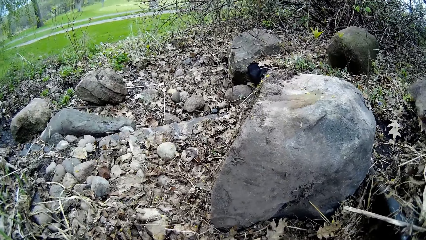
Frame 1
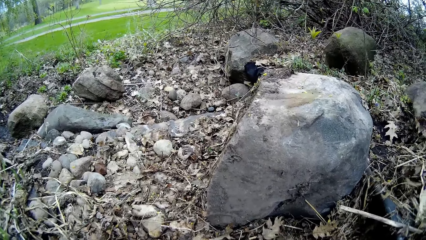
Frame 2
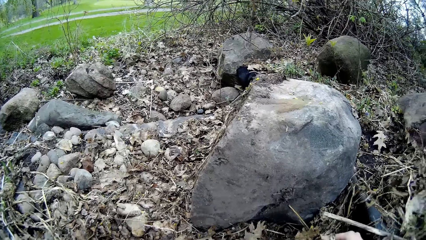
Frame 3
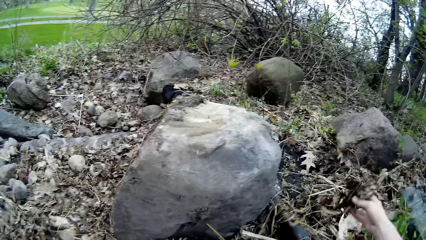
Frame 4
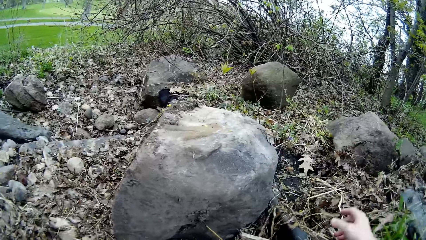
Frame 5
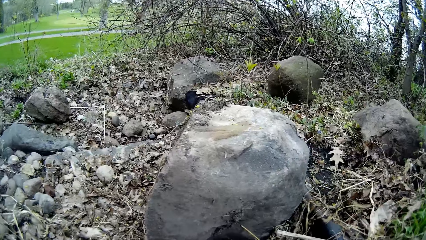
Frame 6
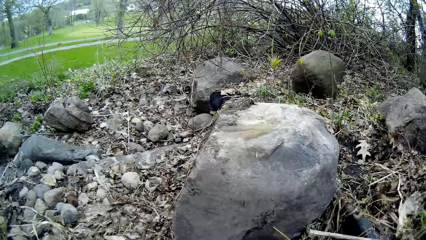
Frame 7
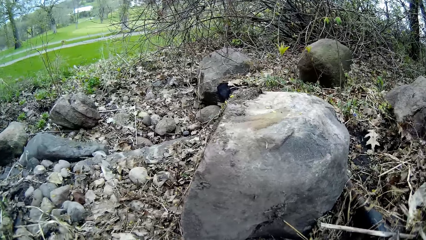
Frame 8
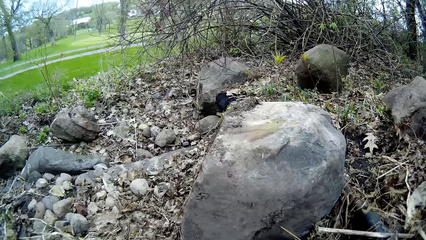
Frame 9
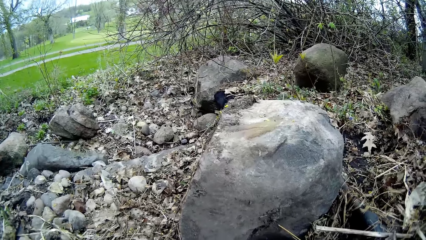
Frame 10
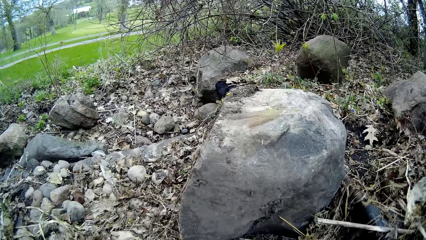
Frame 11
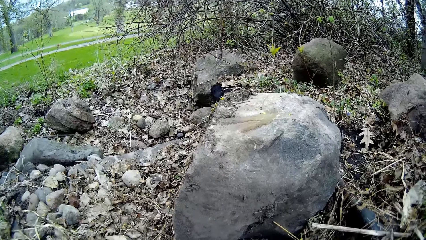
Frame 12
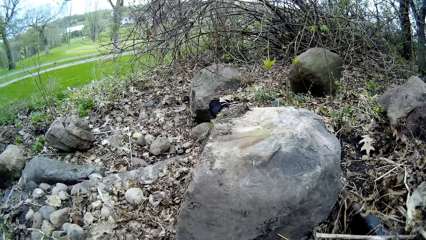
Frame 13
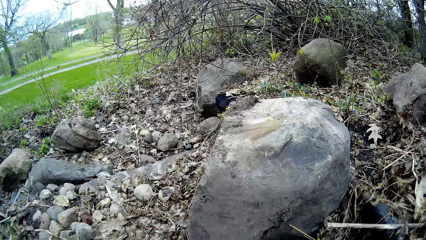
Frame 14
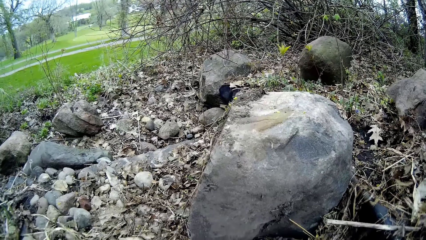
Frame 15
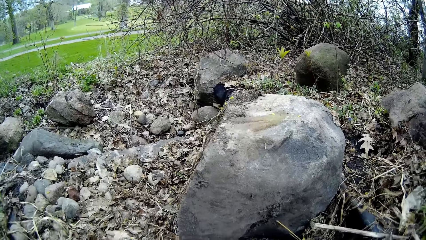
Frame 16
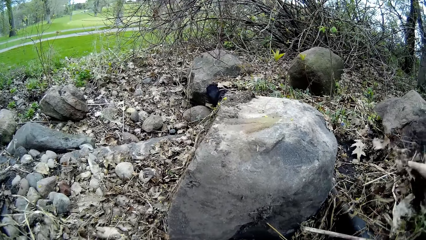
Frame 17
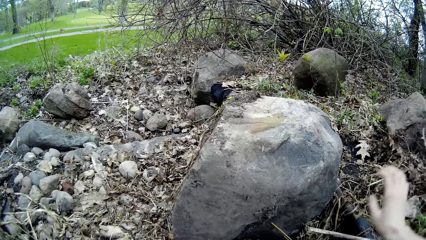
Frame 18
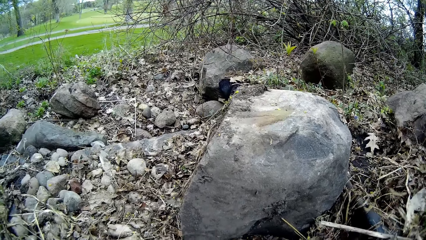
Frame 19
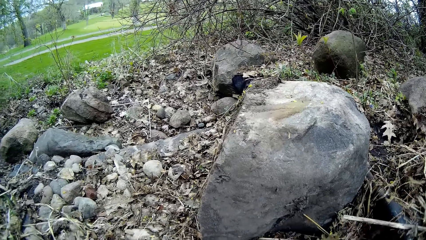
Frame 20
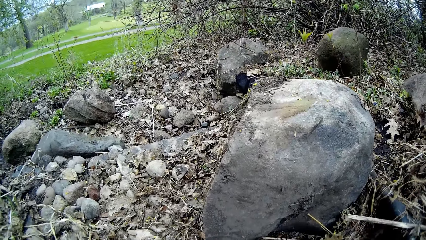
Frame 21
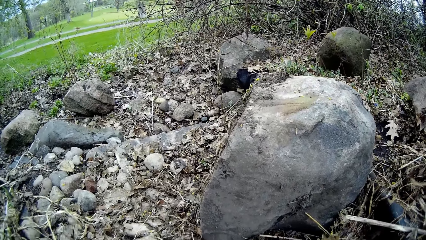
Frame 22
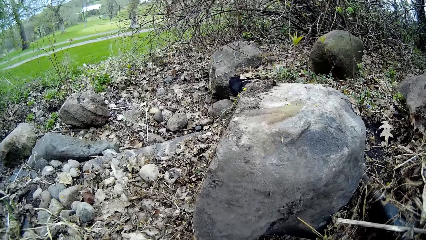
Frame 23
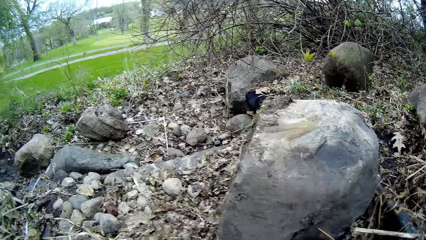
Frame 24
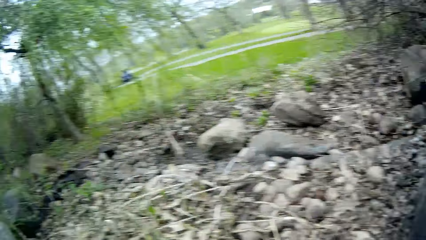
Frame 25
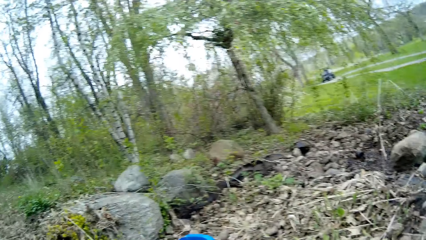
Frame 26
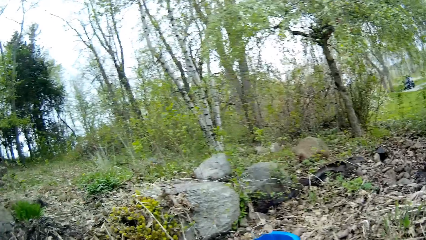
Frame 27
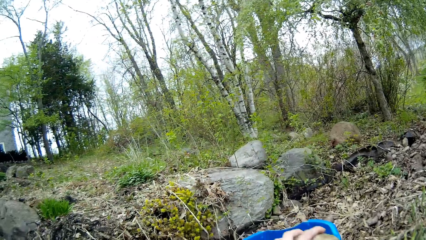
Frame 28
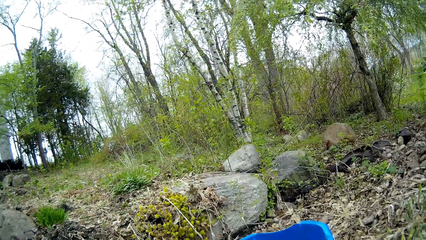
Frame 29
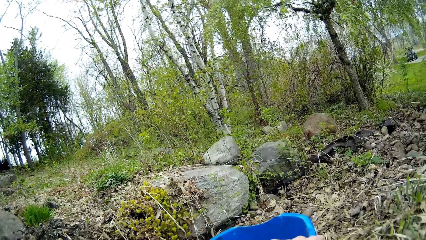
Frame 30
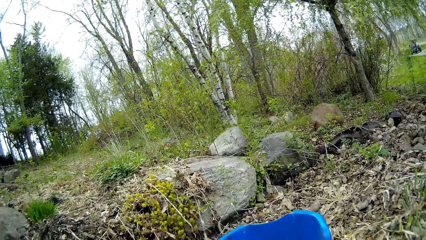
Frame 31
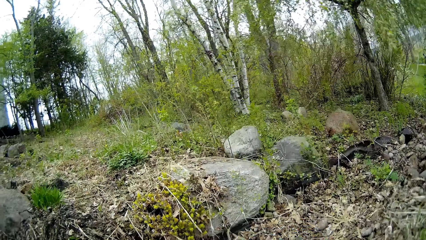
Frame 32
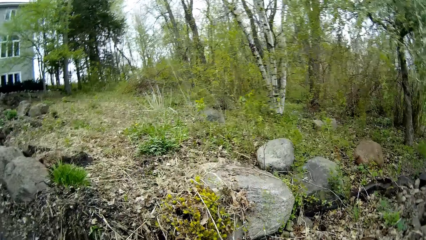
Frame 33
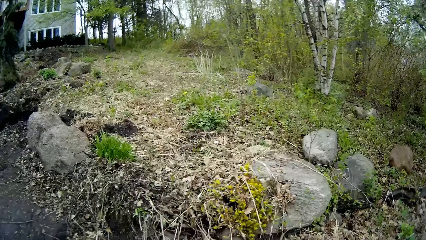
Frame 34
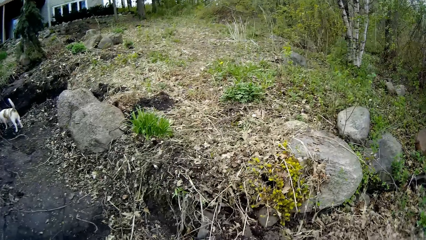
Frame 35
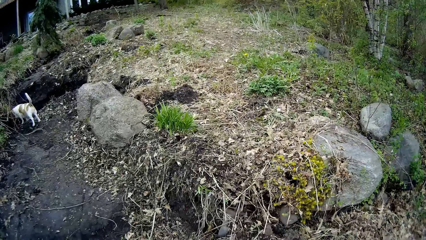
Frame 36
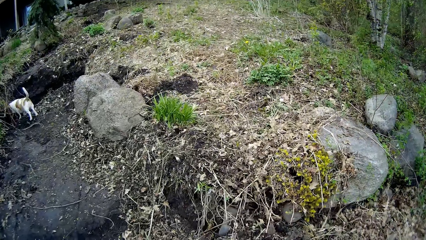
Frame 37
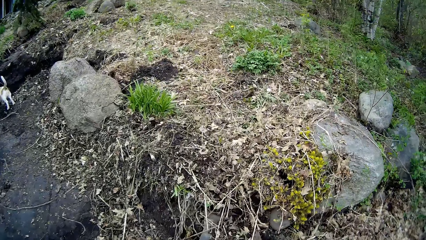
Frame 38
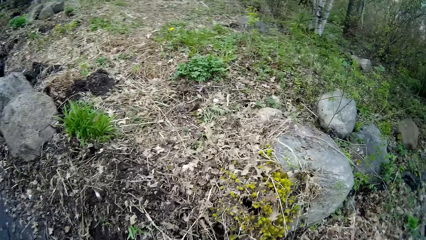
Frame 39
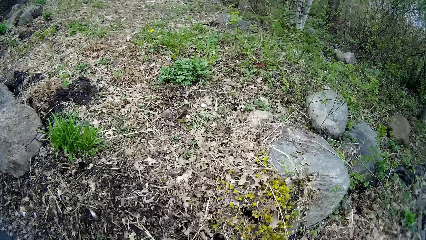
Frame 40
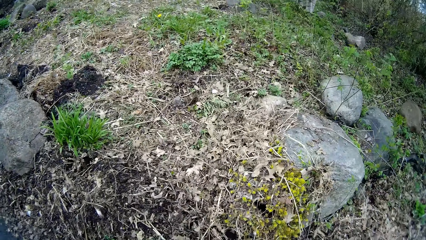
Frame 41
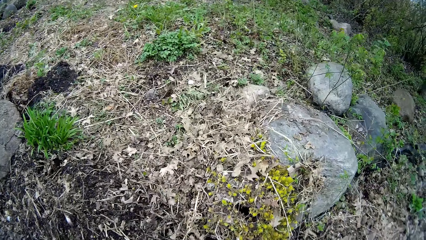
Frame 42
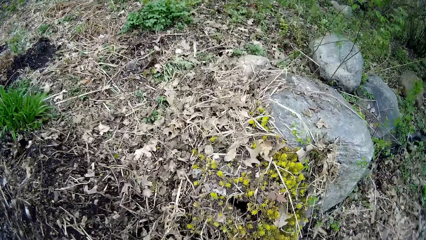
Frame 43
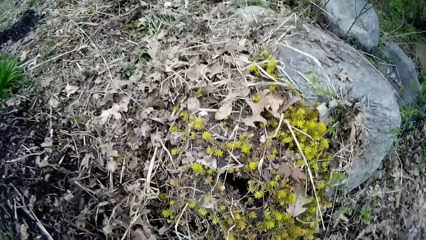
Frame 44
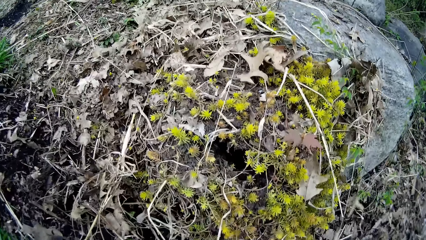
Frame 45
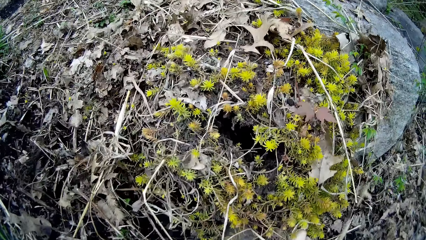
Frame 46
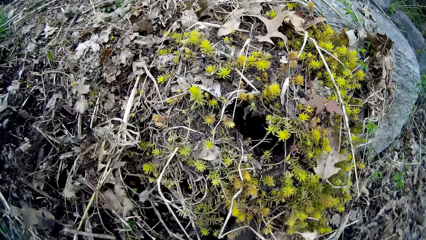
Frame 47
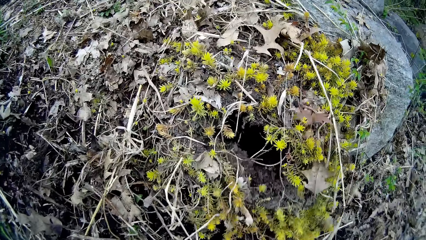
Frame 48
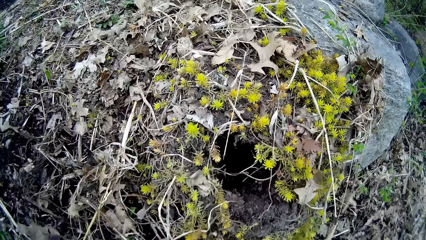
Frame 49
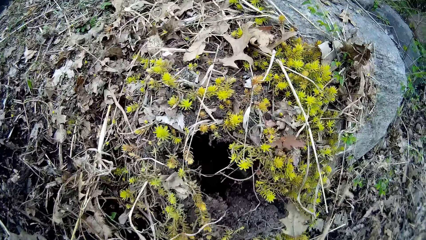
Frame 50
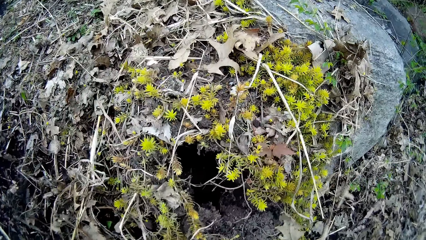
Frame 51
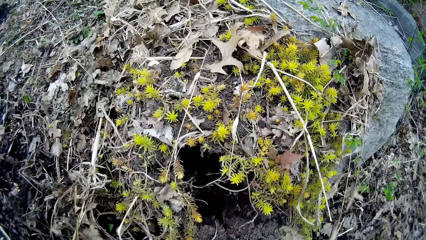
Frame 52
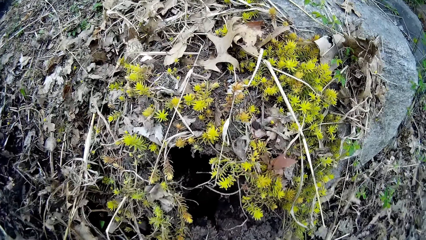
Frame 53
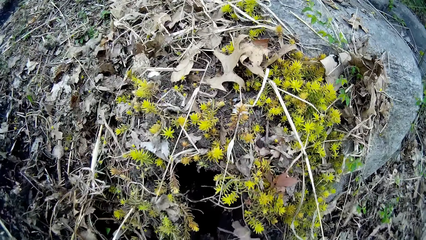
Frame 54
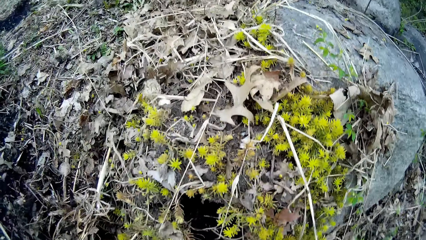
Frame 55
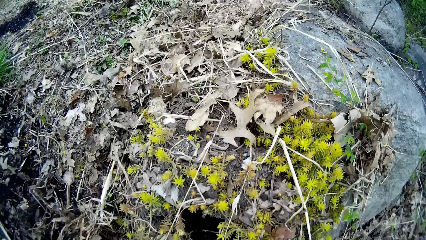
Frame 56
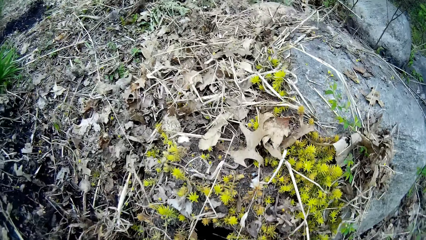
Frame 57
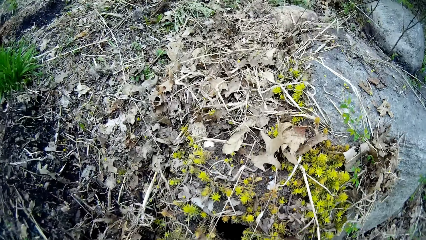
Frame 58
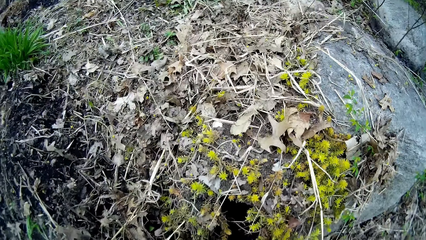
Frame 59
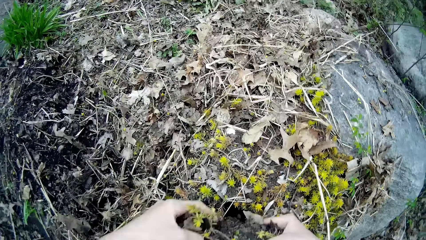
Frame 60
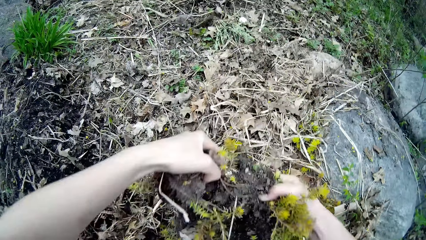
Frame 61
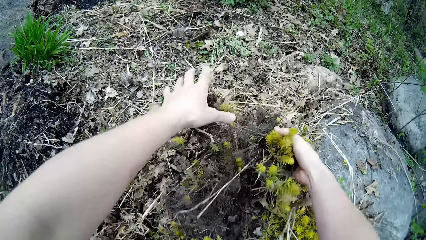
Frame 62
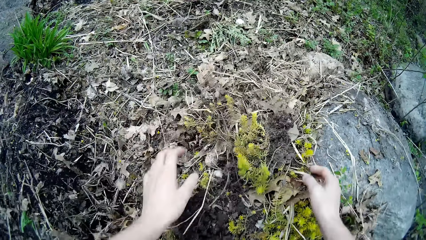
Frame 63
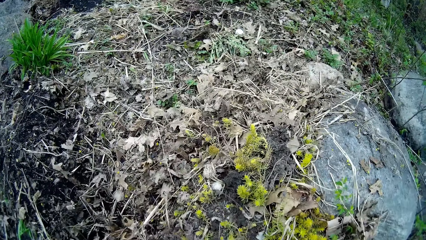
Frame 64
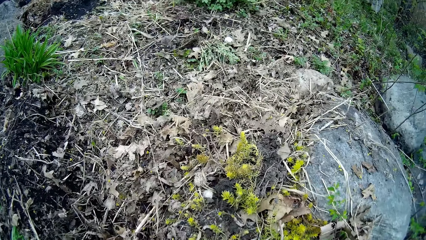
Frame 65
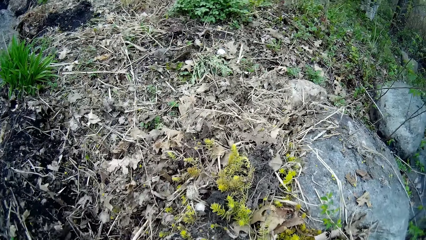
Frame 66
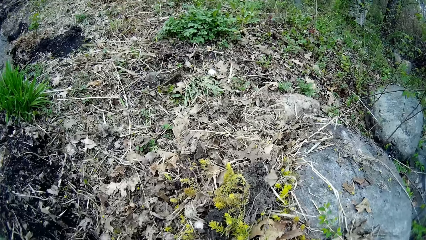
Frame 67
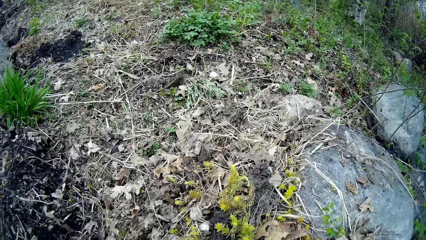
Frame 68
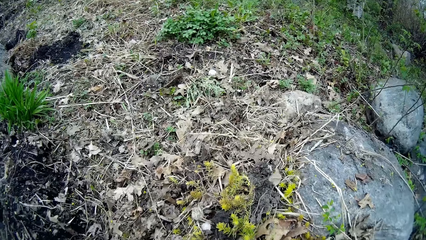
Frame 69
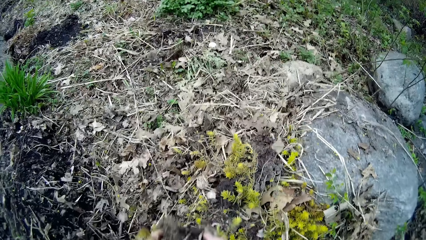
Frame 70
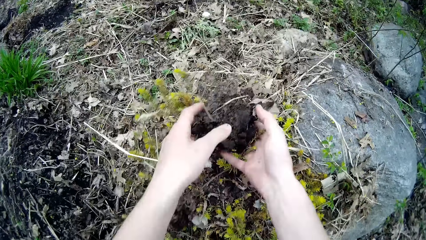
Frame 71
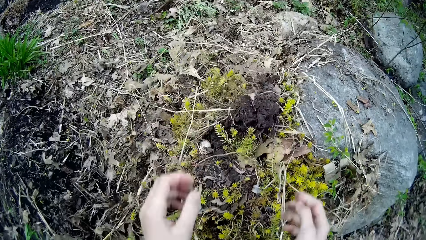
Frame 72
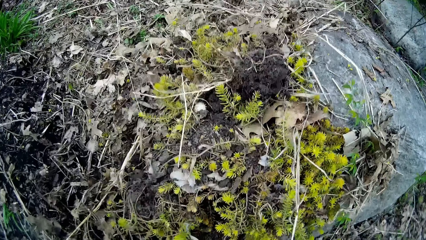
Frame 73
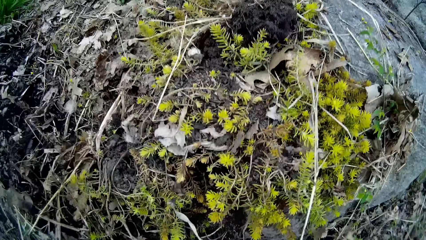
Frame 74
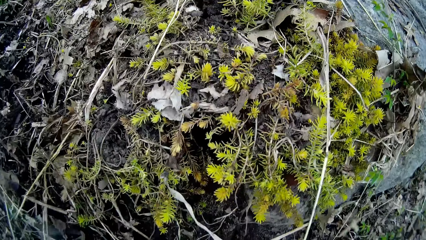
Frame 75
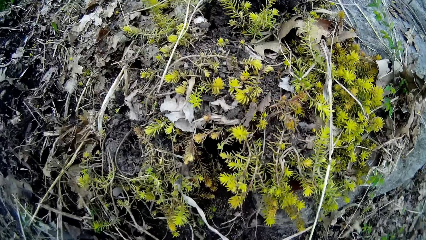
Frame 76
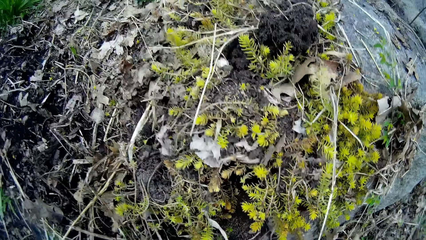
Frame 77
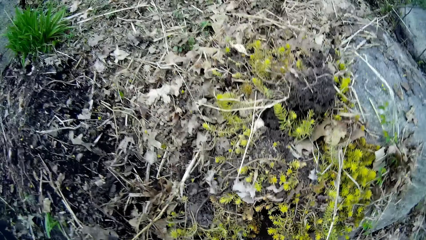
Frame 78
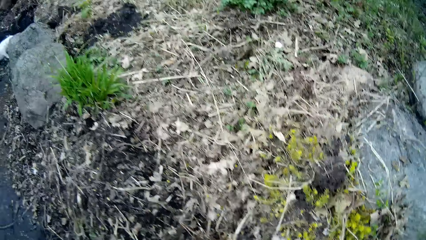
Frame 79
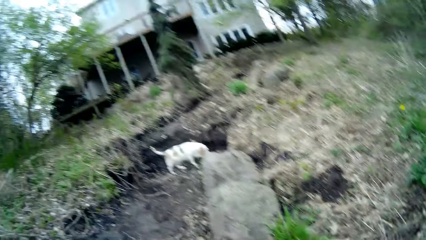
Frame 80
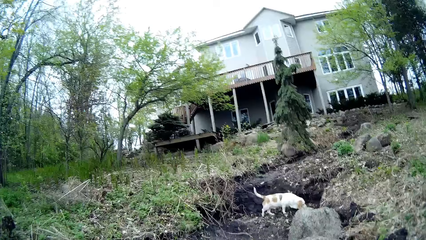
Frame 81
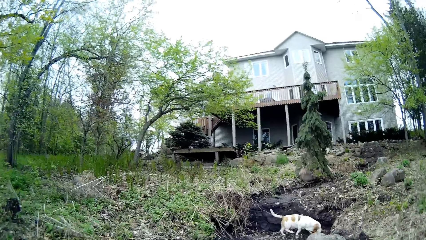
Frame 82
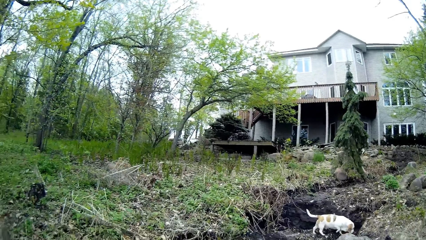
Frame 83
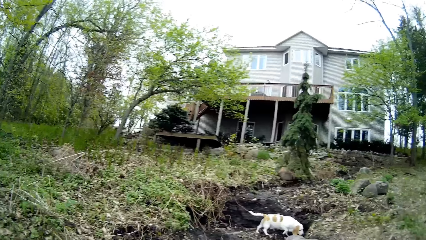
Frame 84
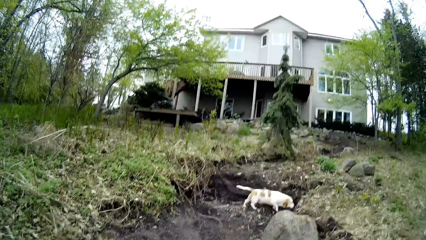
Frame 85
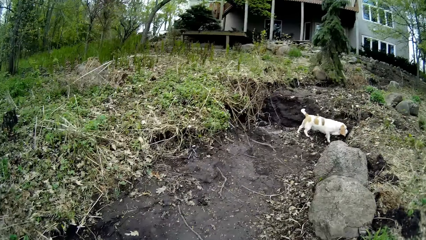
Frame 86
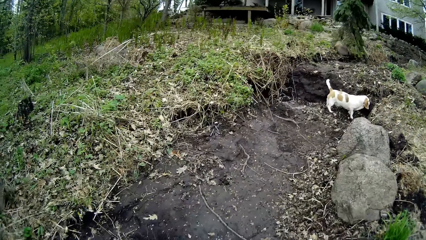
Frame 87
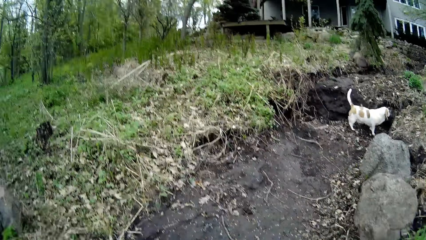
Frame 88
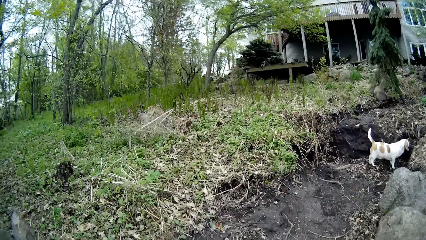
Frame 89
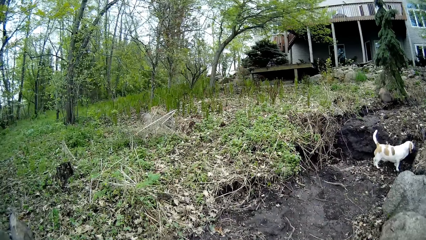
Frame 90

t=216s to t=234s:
The camera wearer throws the rock with the right hand. He throws away debris on the ground with his right hand. He moves the dirt with the right hand. He throws away leaf debris on the ground with his right hand. He drops the stone in the bucket. He stands upright. He moves the dirt on the ground. He pulls debris from the ground with his hands. He pulls up leaf debris from the ground with his hands. He stares at the dog.
